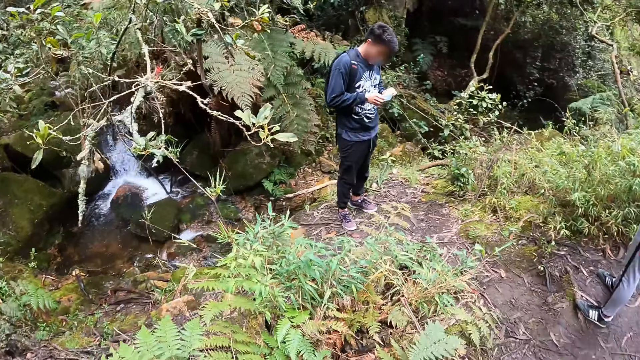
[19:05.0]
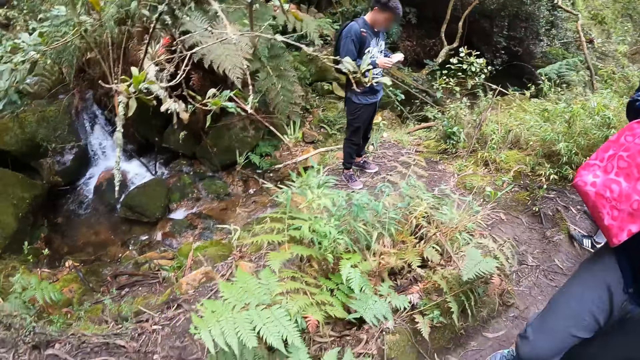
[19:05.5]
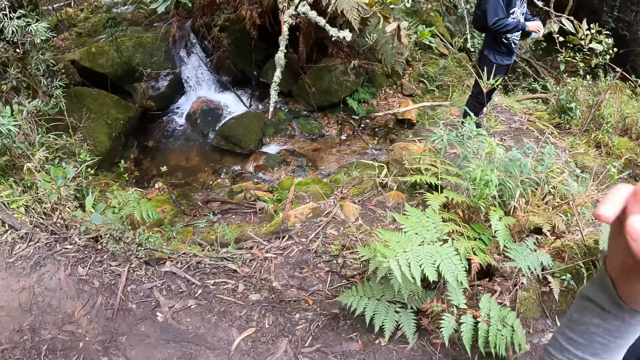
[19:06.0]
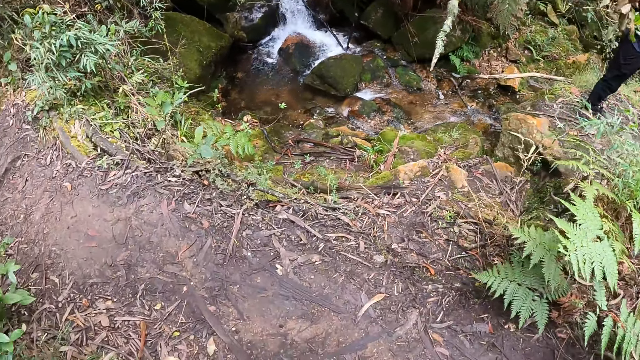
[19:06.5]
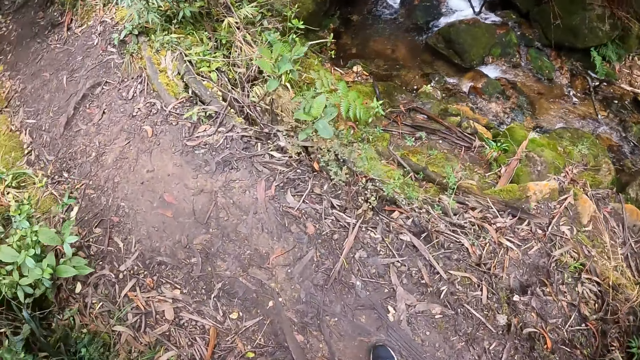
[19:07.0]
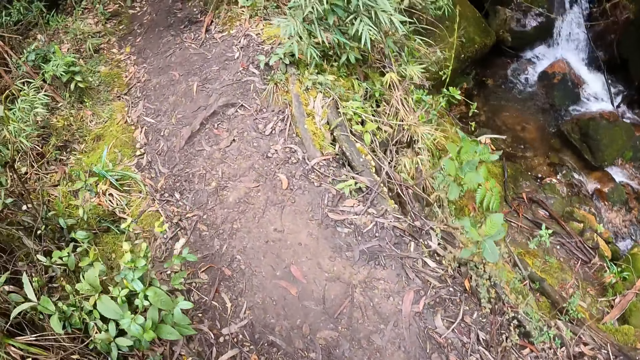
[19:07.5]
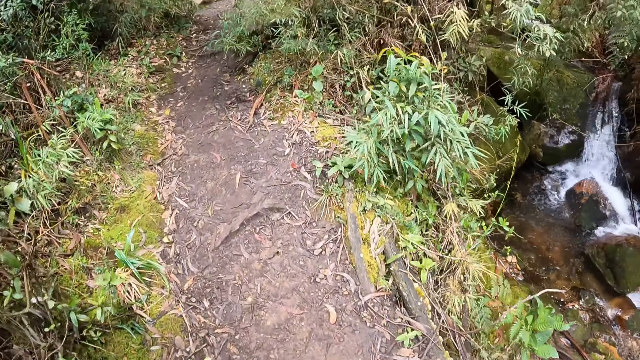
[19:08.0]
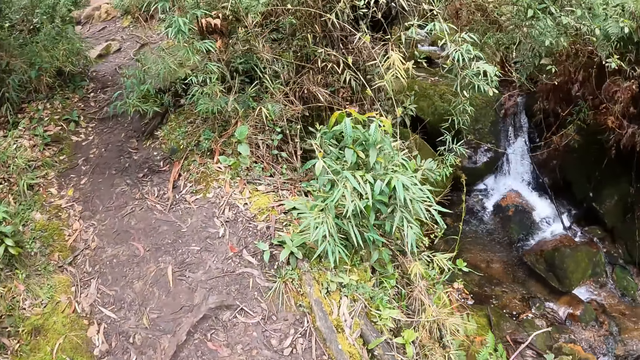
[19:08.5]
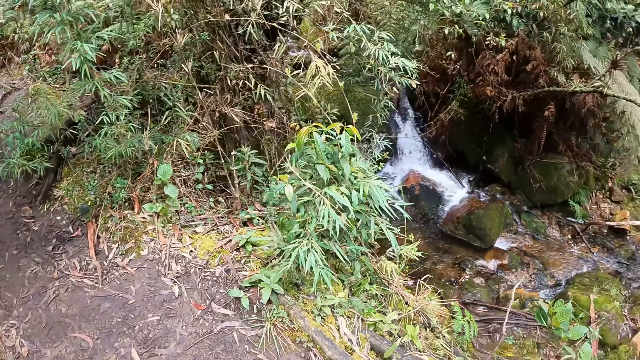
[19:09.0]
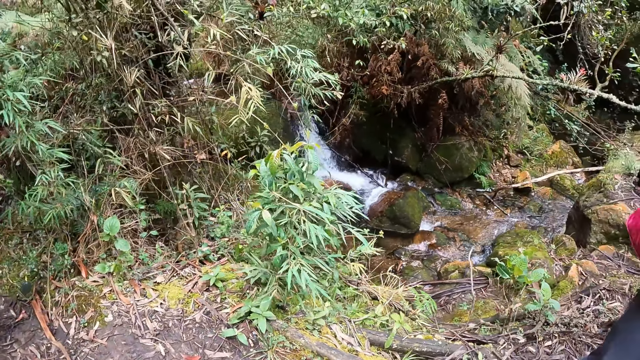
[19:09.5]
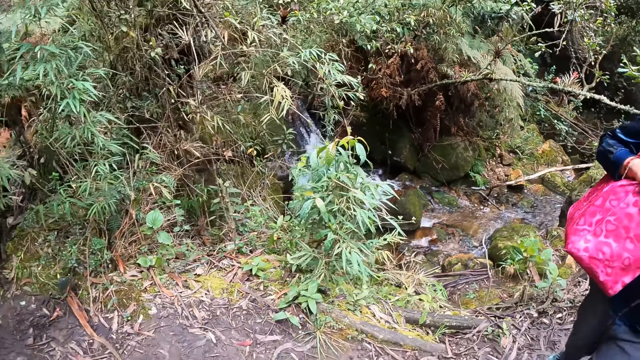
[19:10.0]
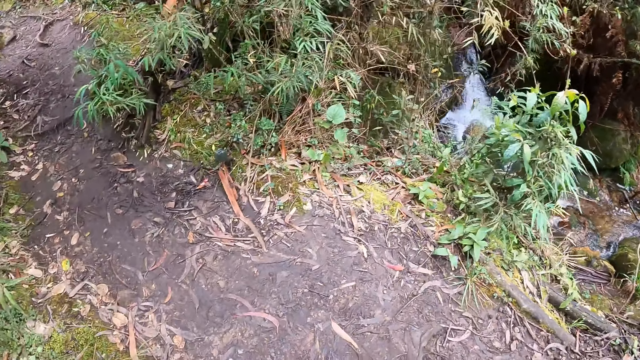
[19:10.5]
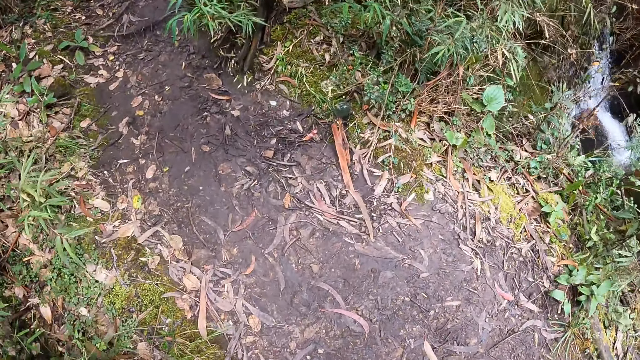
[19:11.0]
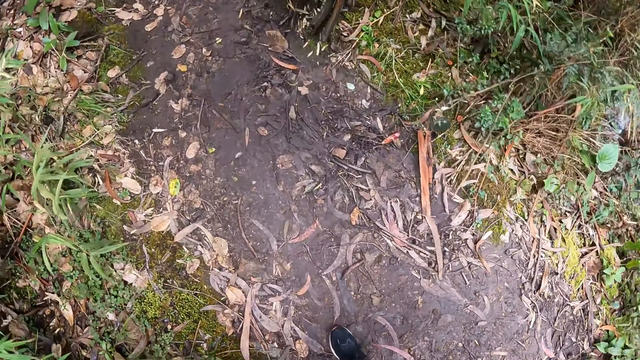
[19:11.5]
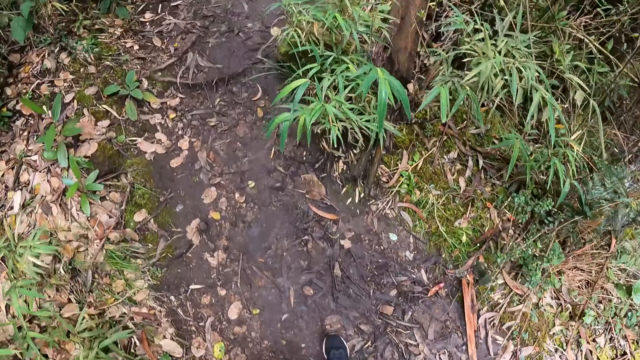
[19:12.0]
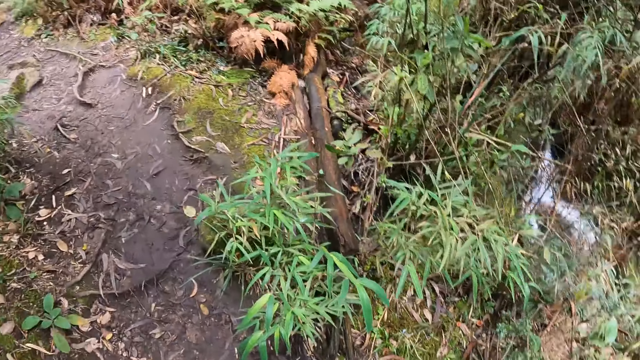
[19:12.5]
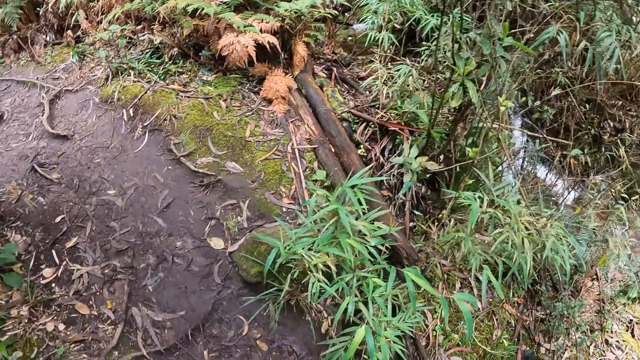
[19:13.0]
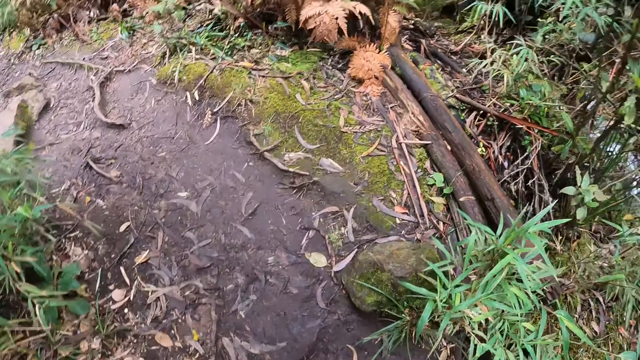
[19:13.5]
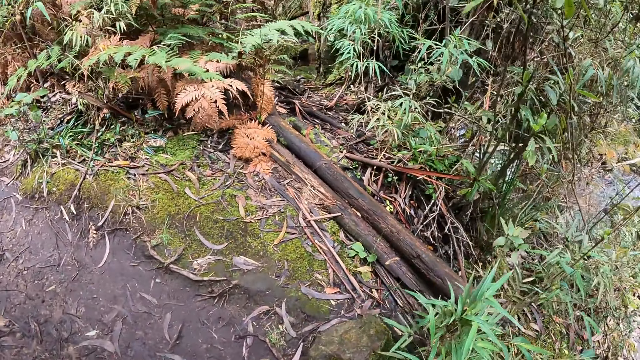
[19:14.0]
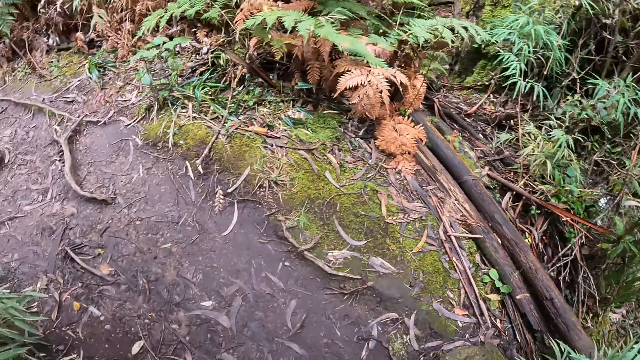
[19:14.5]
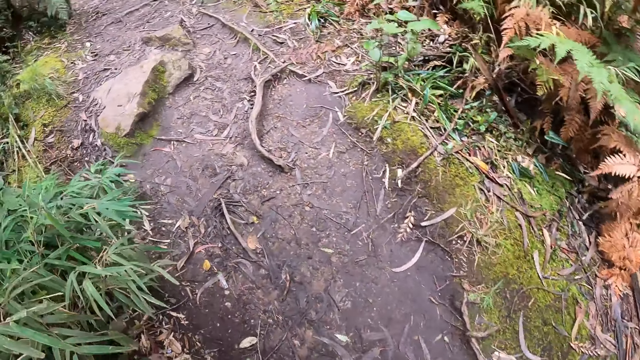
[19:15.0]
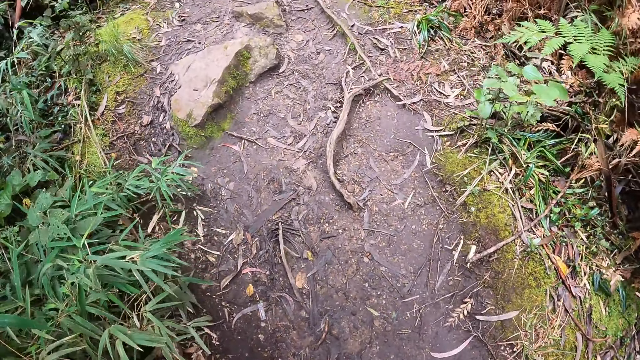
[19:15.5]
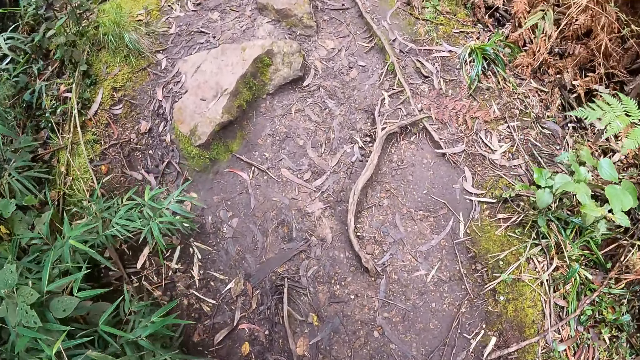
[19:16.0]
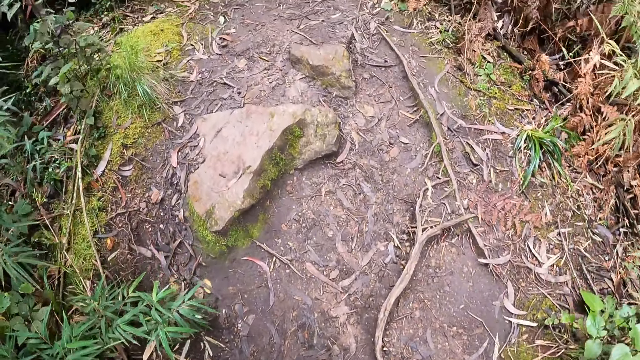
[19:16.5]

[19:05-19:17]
The camera wearer looks around. They walk on the footpath.

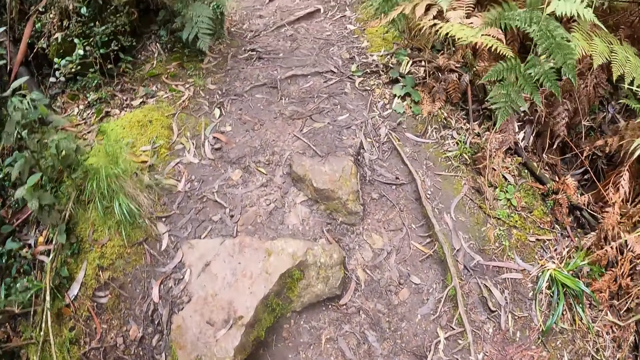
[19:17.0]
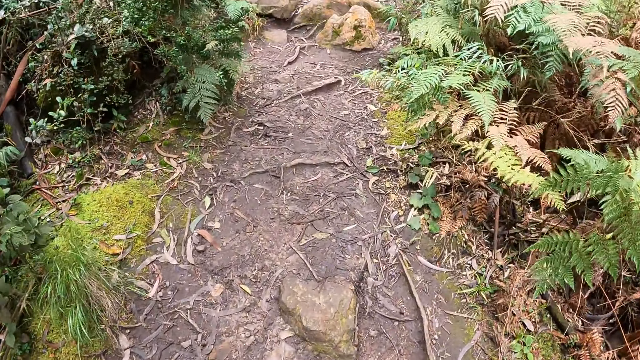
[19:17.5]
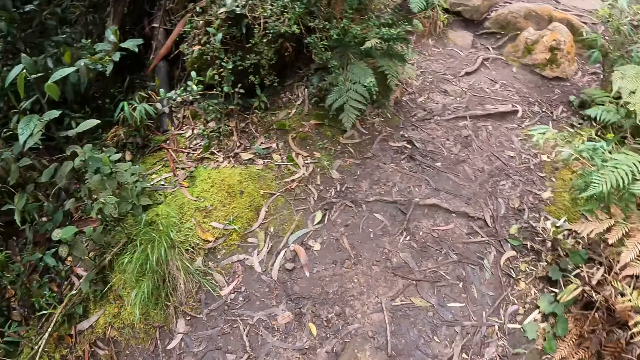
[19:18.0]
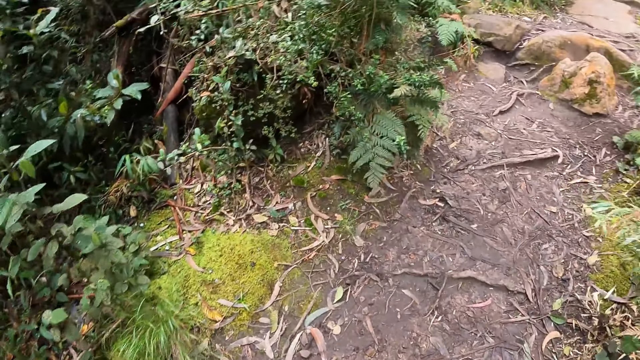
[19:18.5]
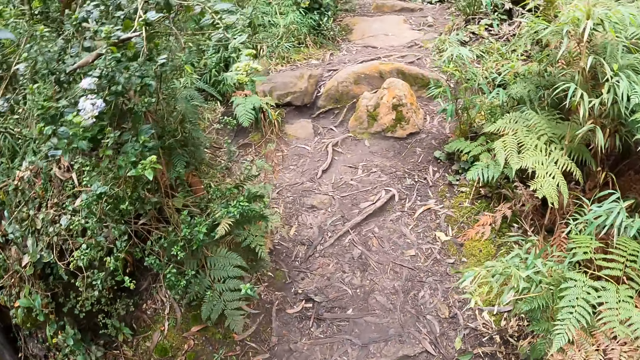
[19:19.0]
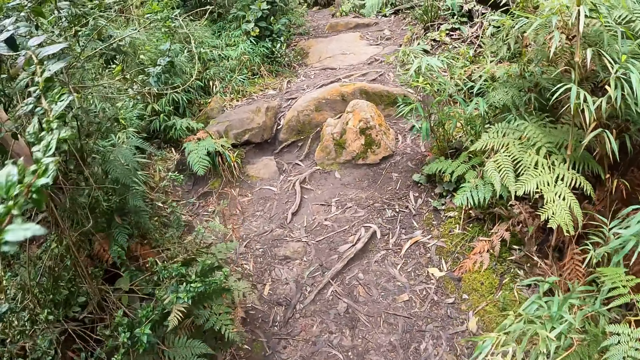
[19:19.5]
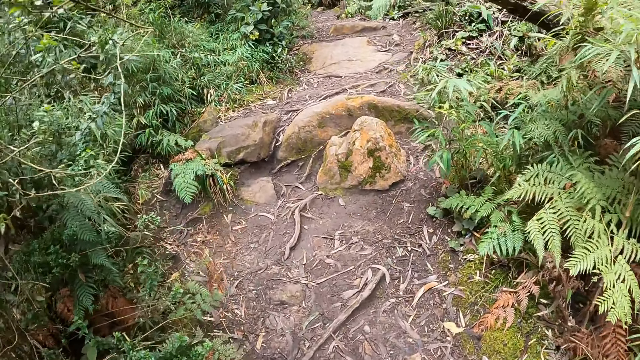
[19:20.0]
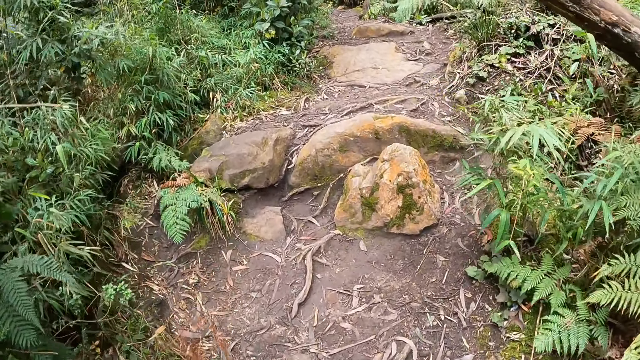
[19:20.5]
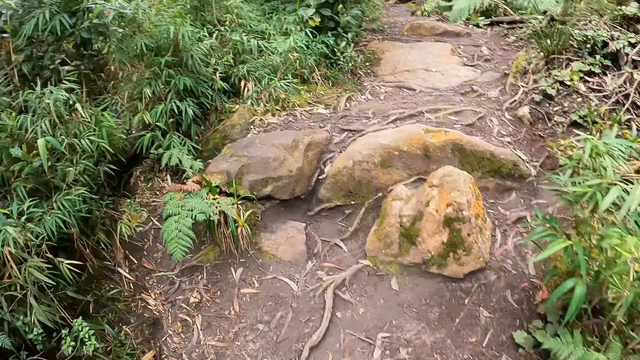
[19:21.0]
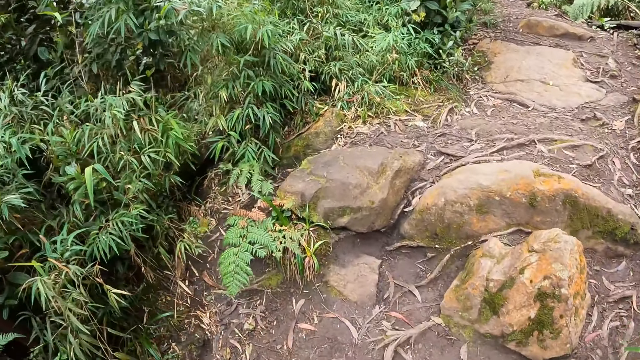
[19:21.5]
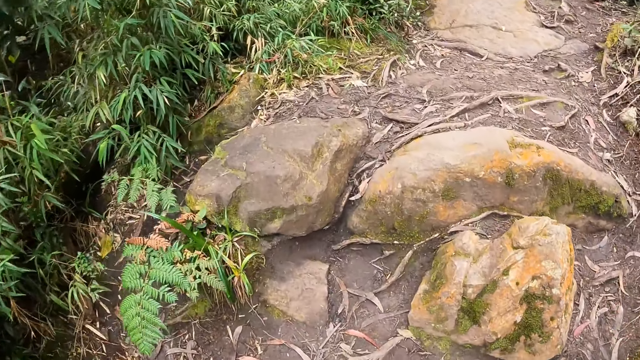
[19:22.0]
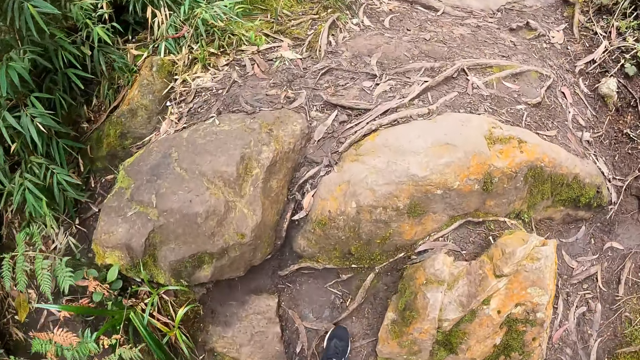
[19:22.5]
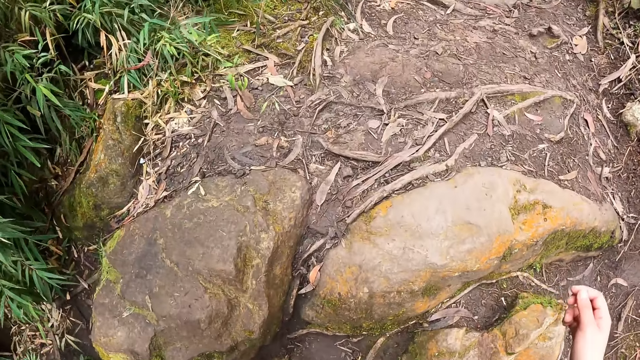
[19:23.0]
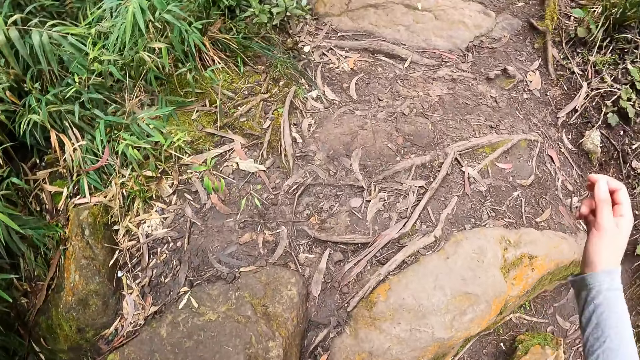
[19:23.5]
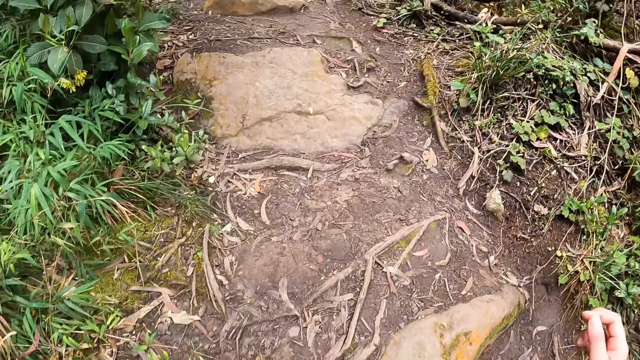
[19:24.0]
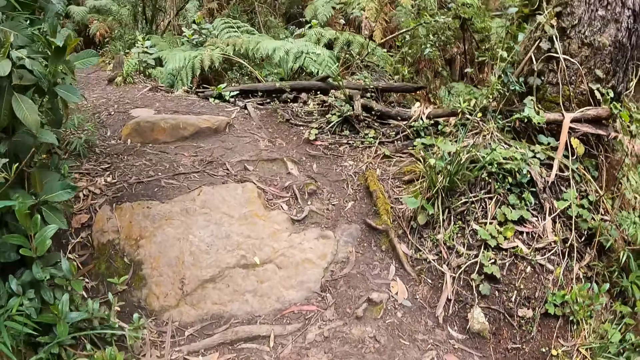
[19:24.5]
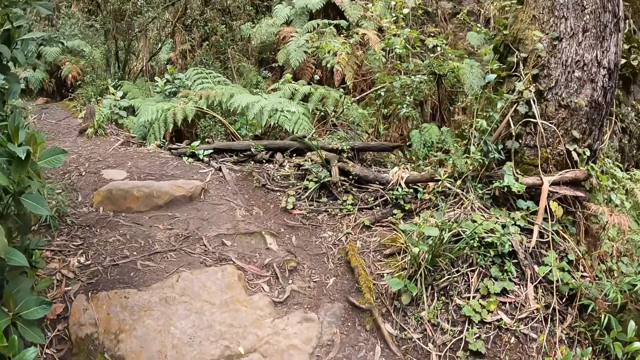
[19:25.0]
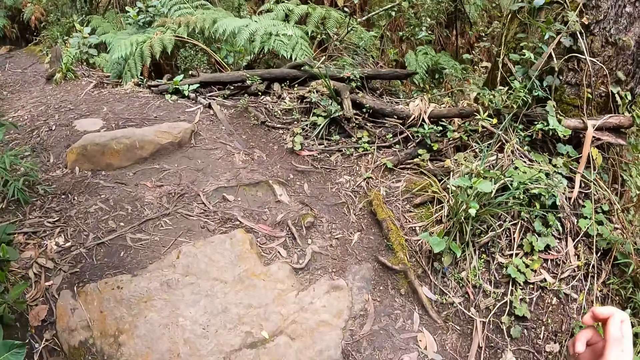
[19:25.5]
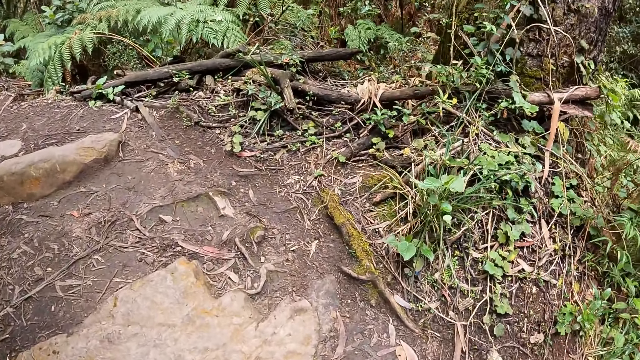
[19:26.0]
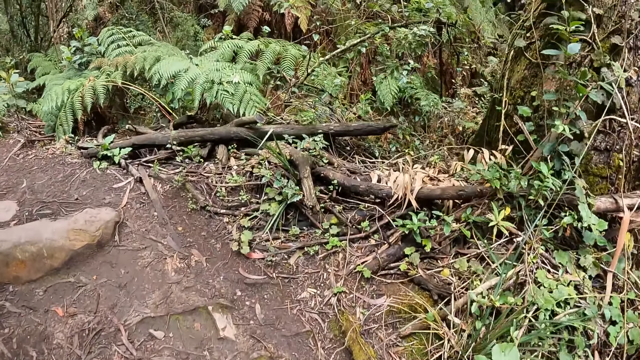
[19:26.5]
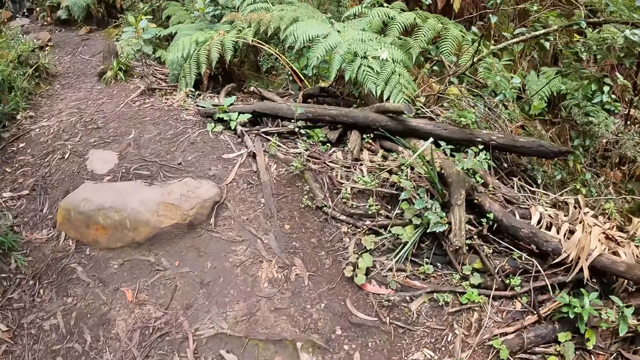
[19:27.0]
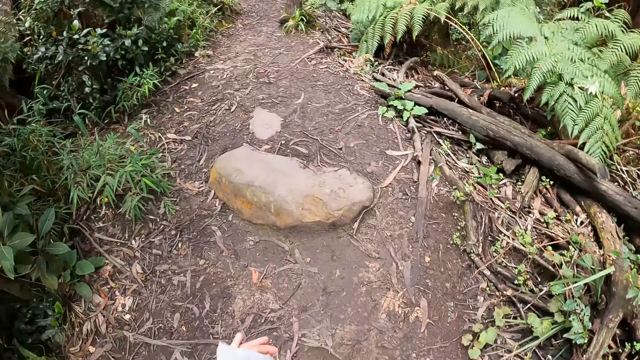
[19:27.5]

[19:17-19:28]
The camera wearer climbs on a stone on the floor.
